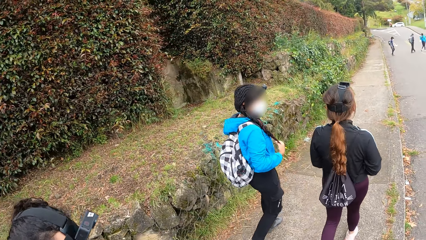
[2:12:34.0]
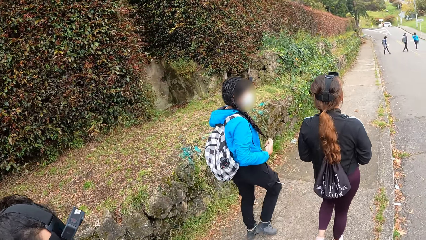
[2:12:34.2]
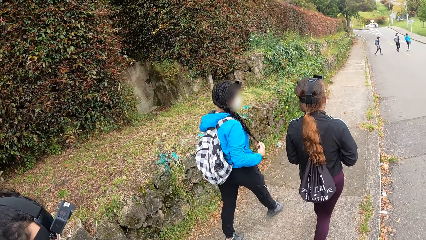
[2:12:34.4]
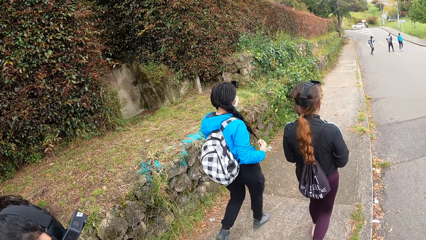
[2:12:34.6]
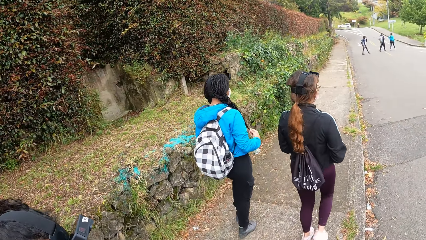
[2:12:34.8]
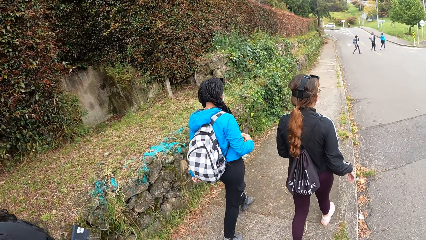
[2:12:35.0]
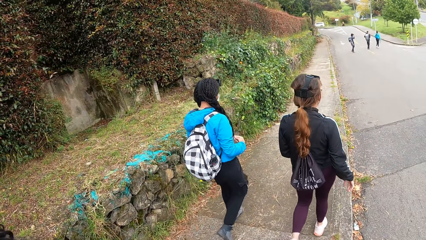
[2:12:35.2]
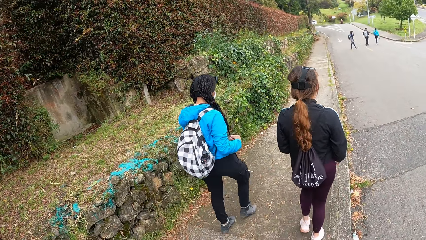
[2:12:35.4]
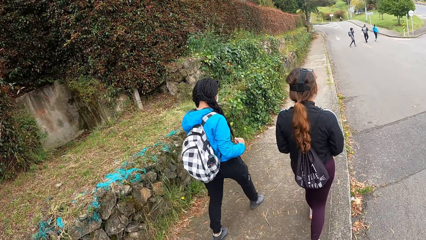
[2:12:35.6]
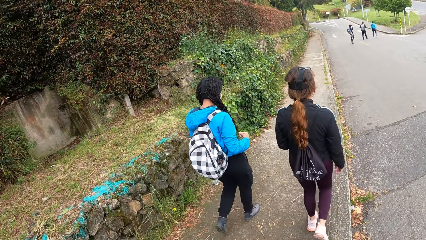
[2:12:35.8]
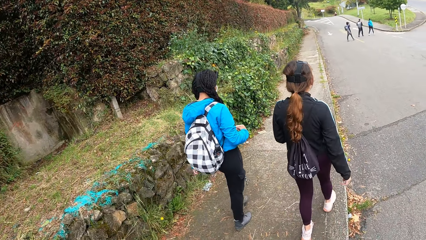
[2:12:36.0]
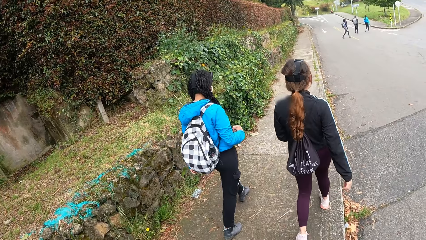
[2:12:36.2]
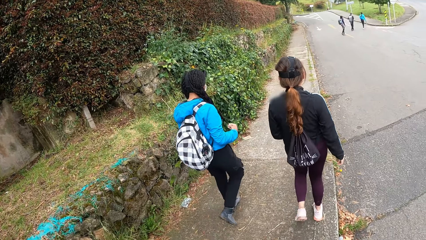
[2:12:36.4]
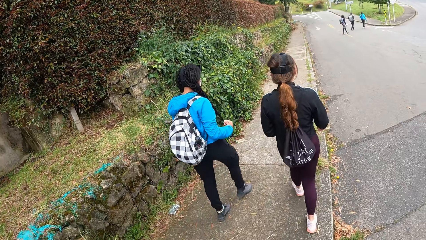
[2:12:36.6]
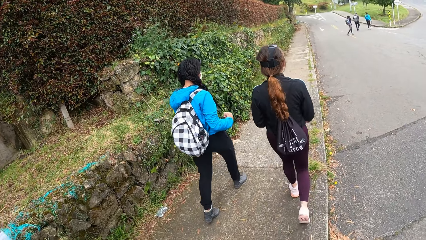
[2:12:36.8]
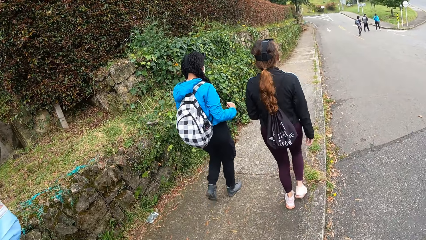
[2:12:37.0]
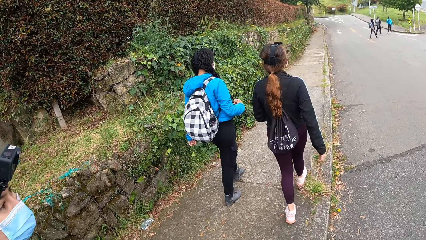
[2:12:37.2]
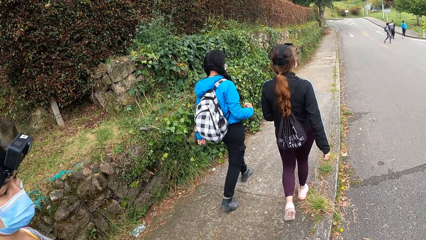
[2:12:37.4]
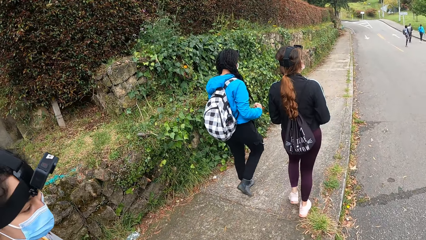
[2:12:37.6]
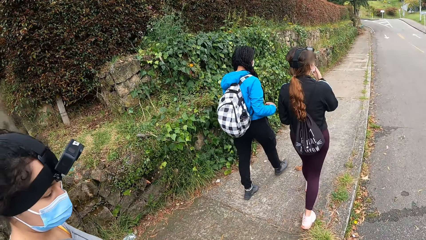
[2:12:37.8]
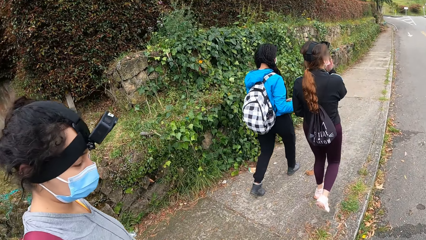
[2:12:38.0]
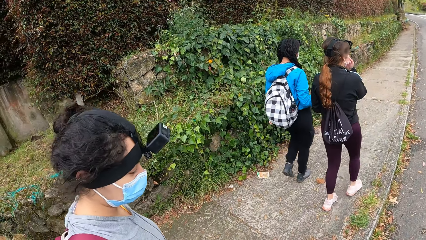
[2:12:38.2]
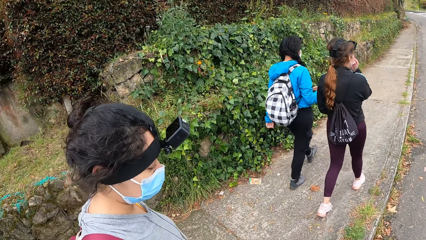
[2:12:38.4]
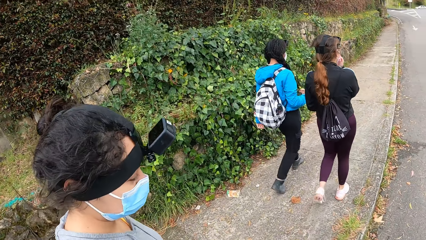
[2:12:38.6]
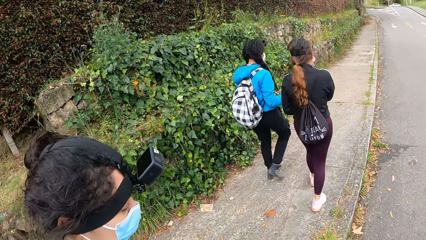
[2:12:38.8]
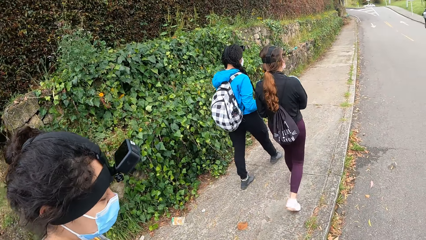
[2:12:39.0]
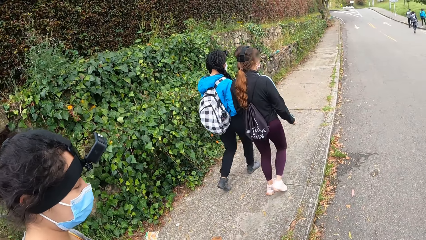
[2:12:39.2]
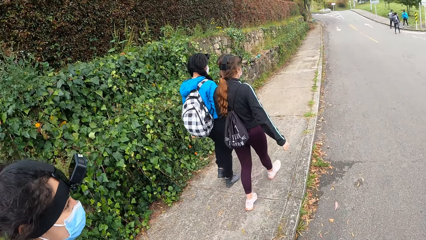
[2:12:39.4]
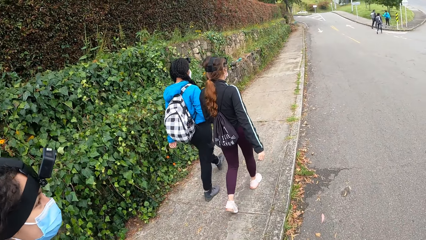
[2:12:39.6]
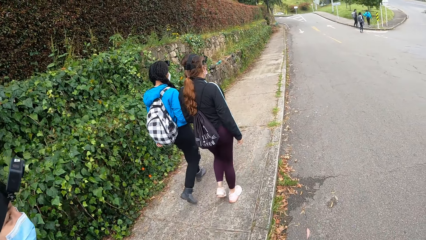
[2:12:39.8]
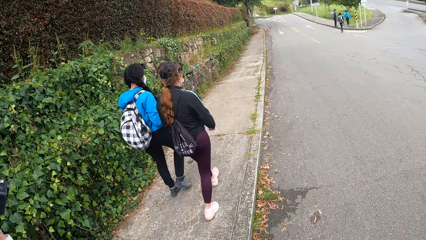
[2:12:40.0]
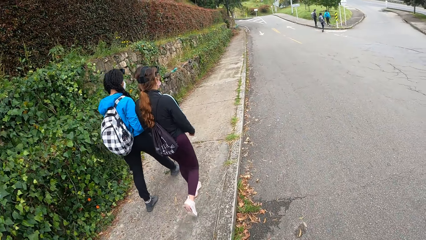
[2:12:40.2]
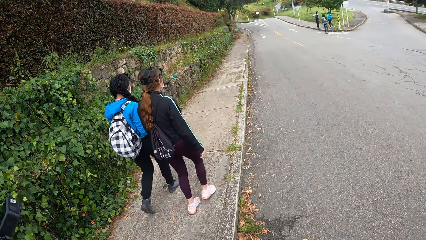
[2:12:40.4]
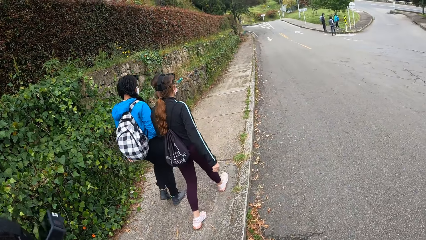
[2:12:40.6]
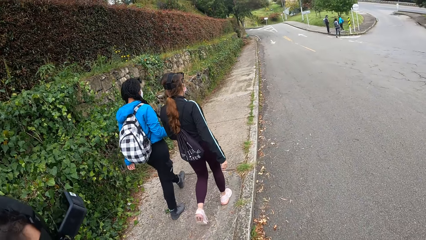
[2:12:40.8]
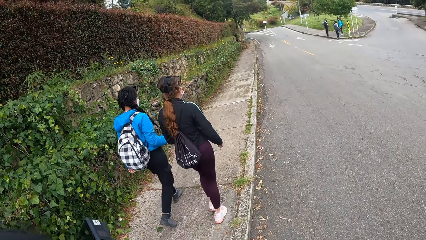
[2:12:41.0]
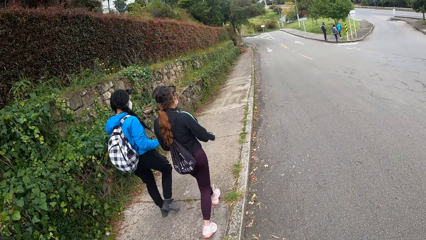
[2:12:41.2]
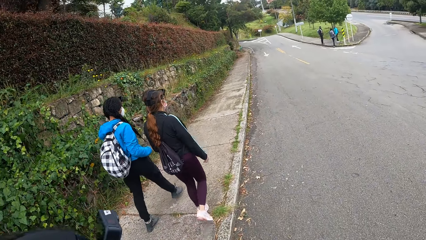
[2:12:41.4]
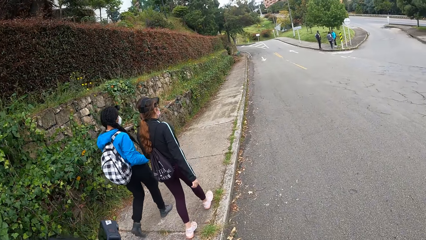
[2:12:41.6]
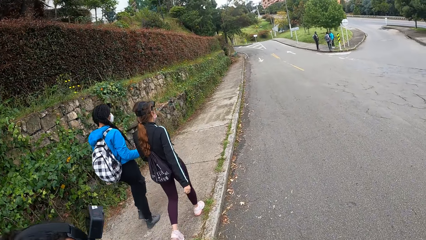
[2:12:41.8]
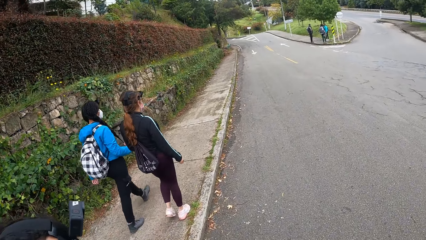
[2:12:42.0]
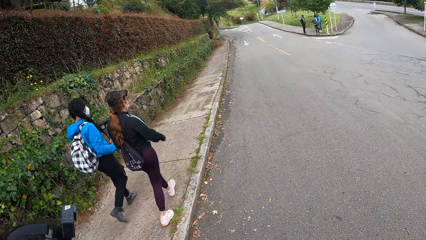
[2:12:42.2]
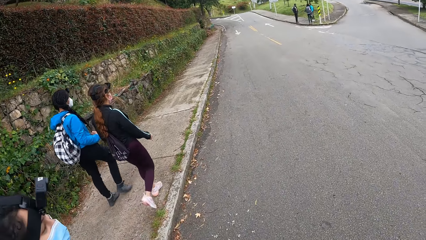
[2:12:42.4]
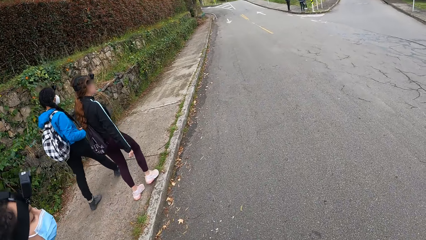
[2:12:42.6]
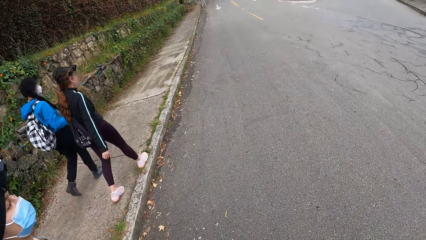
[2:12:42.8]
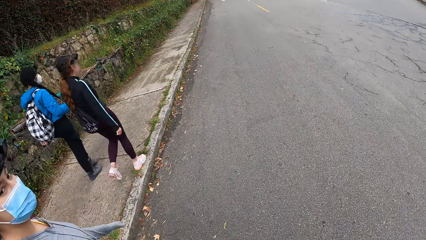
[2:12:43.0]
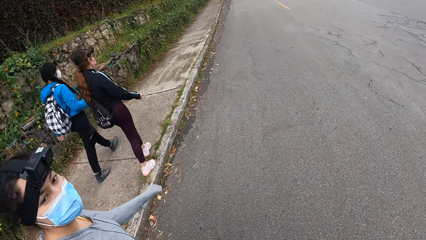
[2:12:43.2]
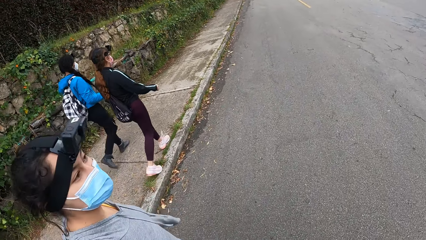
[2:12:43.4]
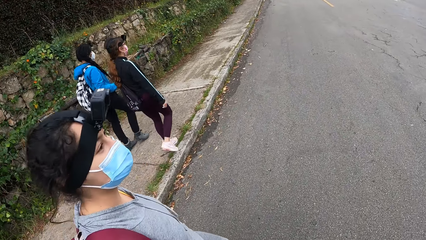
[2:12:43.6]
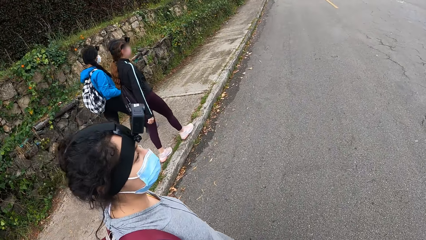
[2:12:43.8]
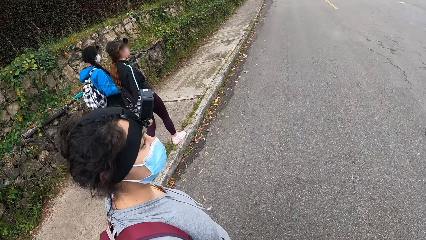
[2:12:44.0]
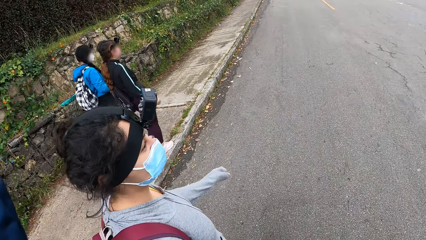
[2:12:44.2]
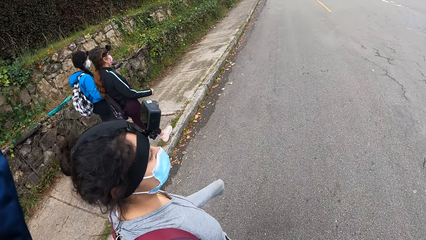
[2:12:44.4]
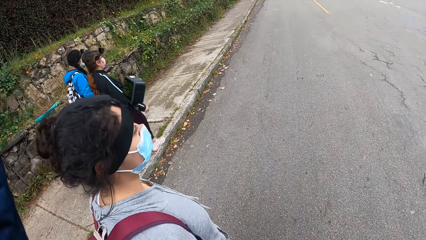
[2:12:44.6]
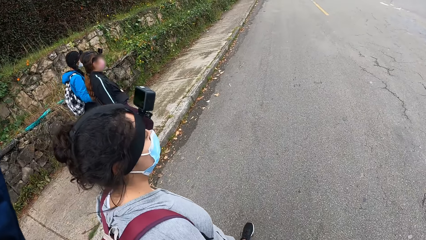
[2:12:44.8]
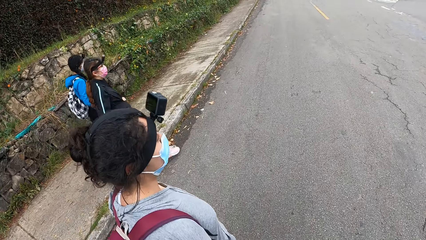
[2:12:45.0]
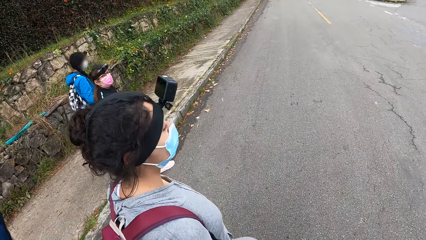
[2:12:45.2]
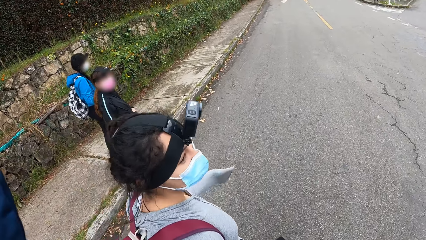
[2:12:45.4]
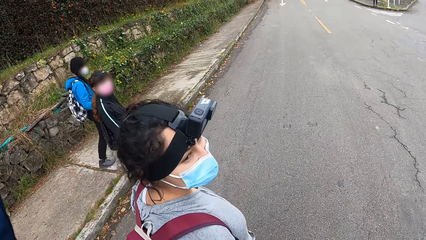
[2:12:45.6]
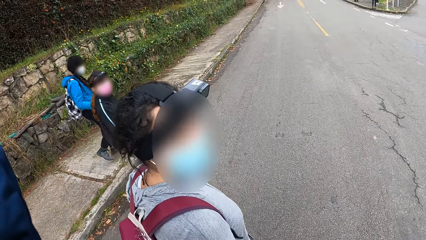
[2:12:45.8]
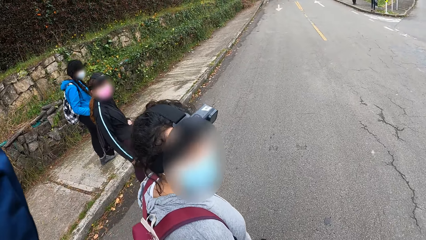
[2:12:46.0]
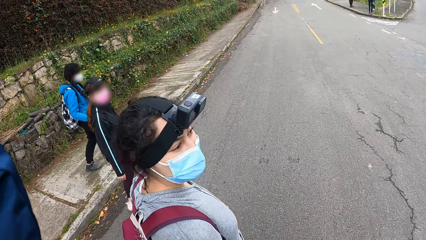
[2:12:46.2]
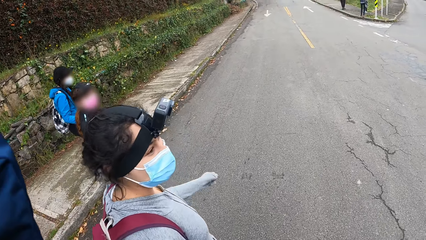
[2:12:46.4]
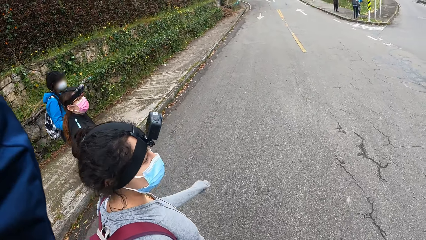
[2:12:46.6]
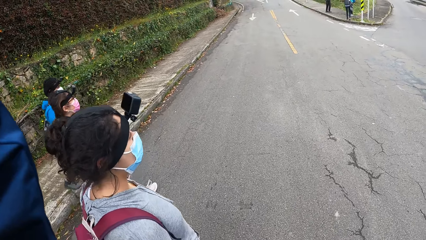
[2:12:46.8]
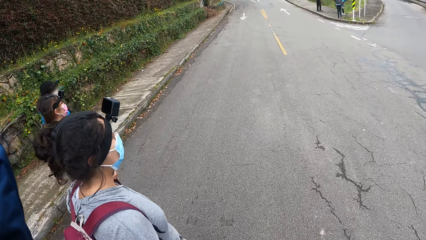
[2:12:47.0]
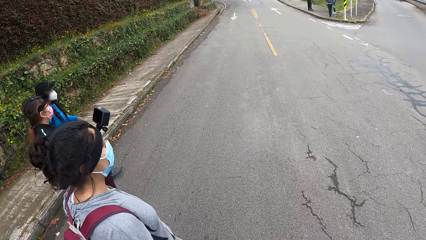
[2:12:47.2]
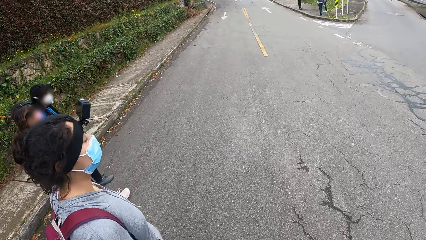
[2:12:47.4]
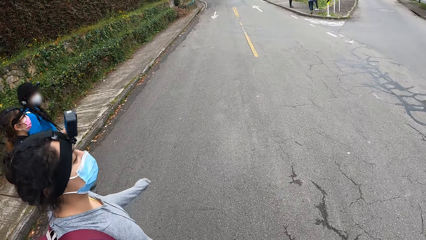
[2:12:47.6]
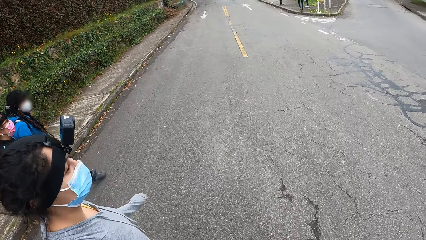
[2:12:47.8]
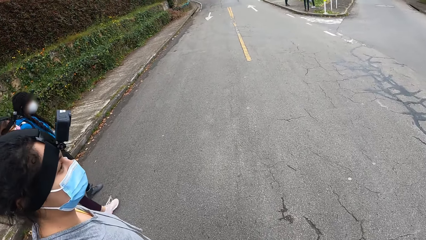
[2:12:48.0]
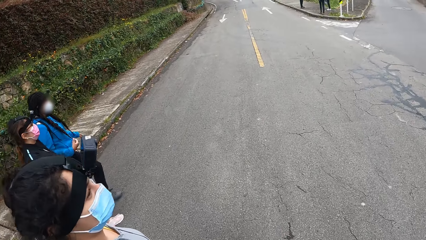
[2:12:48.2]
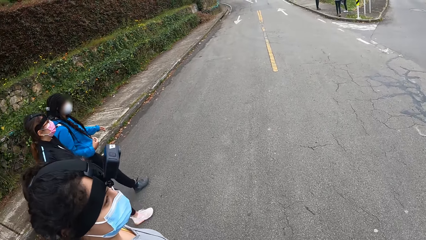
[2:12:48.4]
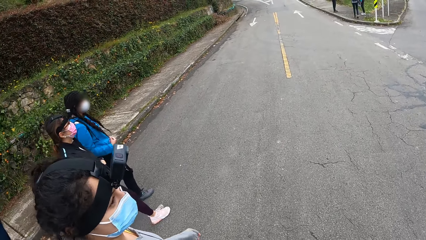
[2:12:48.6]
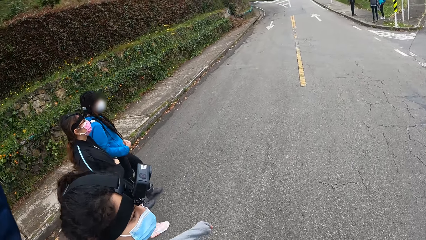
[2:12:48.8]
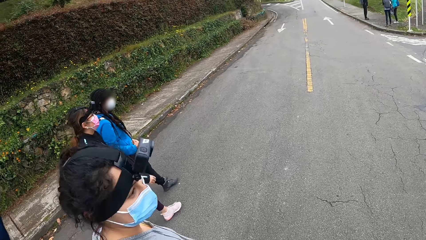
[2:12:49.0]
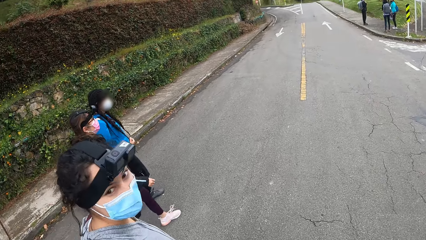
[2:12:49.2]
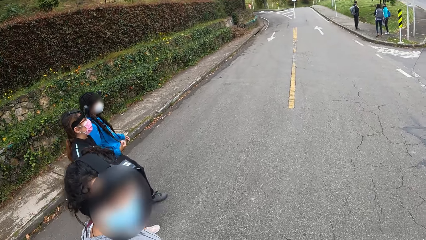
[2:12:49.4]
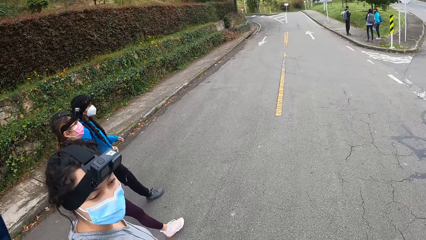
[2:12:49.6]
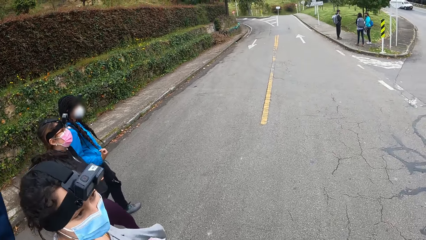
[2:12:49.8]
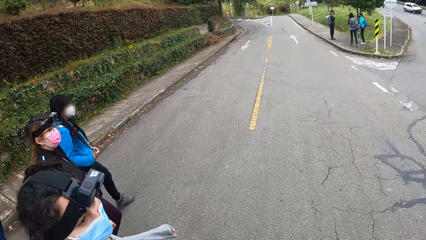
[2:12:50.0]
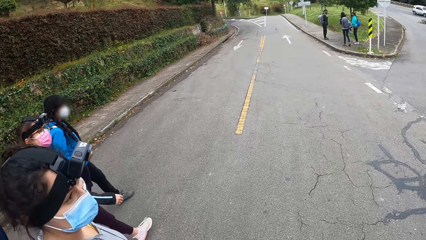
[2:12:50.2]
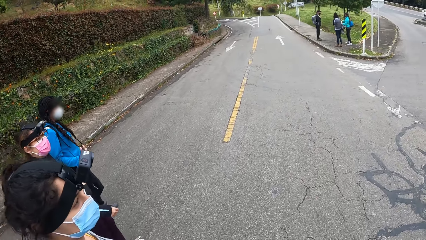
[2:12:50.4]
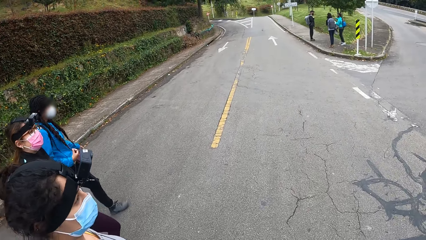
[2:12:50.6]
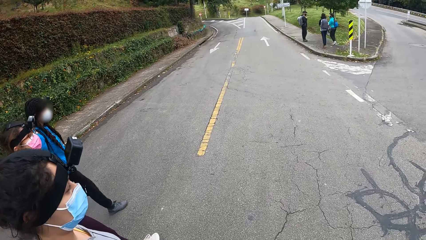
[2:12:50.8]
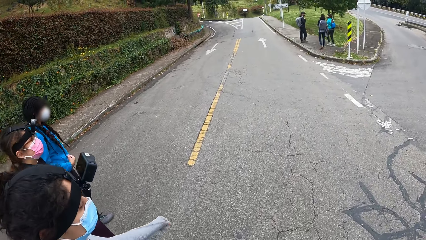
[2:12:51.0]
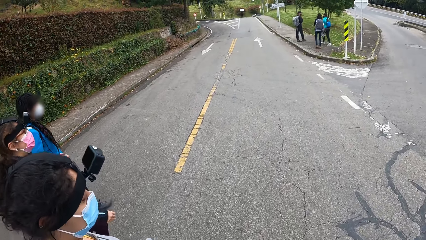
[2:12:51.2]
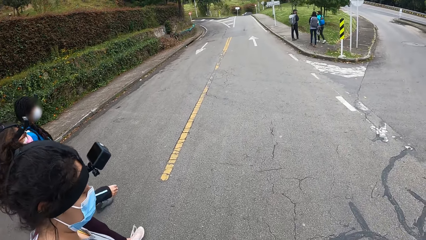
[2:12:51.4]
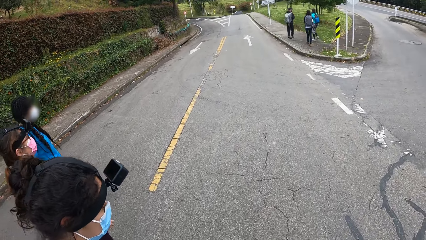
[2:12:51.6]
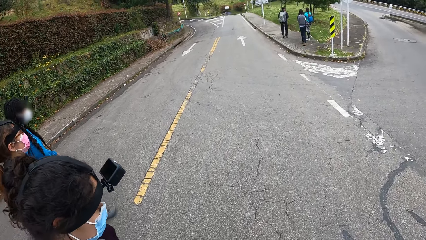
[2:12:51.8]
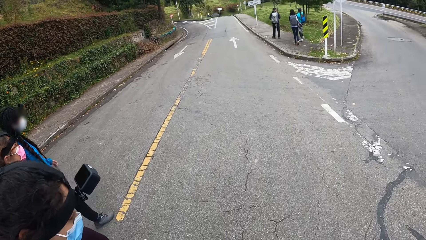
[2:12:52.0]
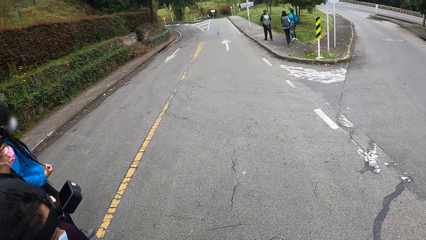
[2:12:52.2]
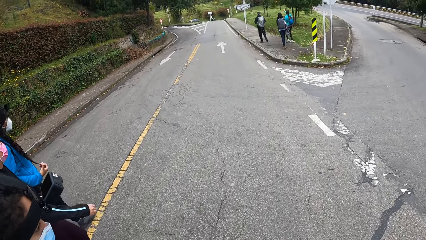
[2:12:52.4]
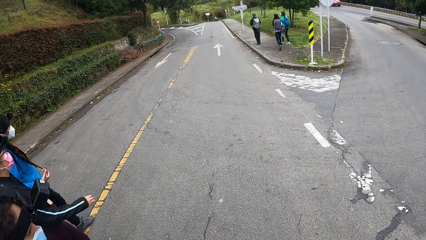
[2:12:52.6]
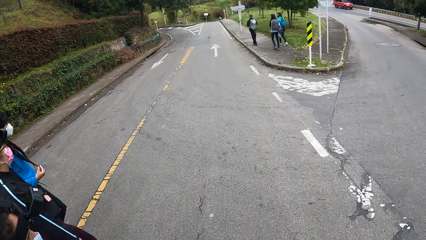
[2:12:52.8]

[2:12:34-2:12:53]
The camera wearer crosses the road to the pathway with a woman. Another woman crosses the road to the pathway with a third woman. A man, a fourth woman and the third woman walk down the pathway.
